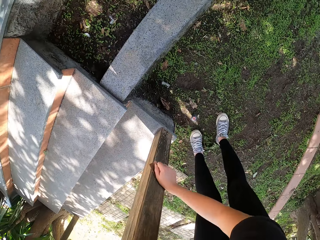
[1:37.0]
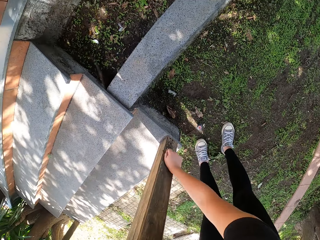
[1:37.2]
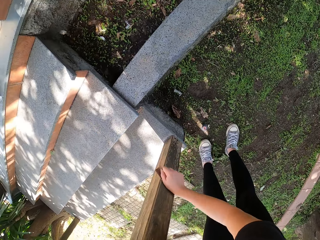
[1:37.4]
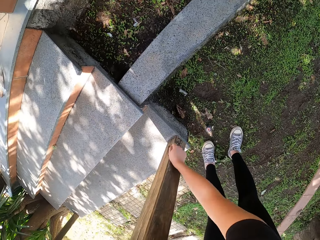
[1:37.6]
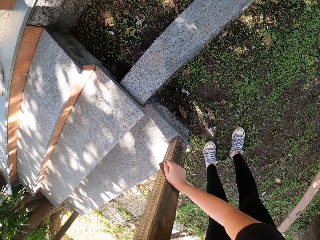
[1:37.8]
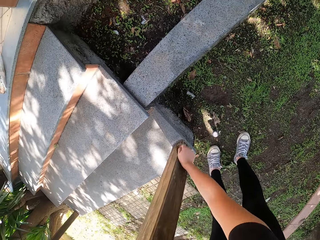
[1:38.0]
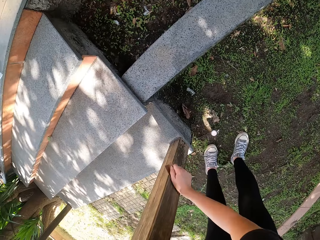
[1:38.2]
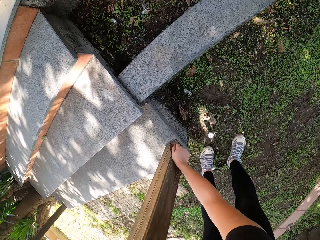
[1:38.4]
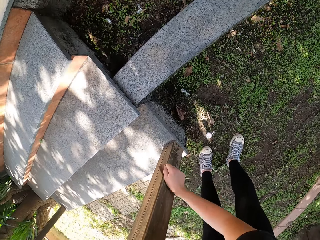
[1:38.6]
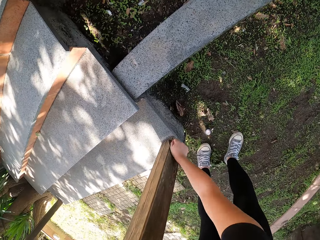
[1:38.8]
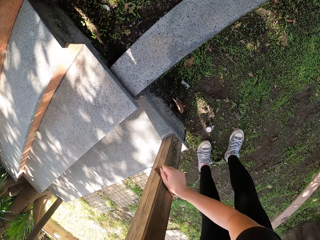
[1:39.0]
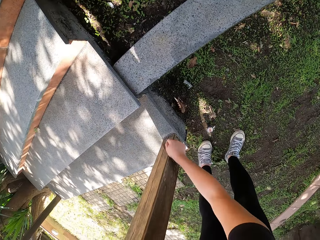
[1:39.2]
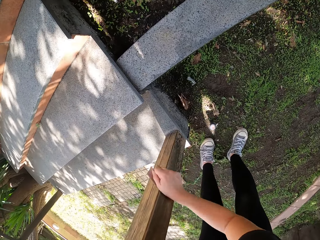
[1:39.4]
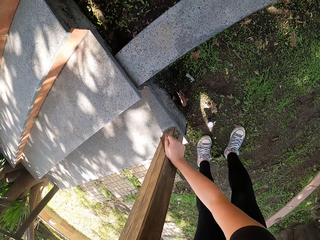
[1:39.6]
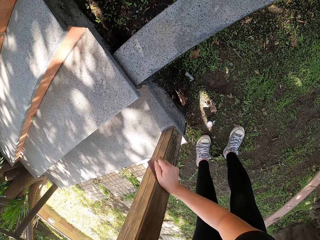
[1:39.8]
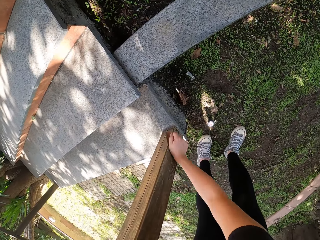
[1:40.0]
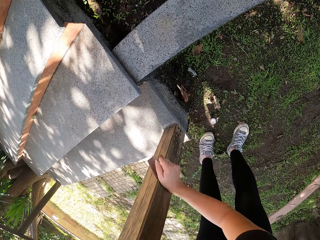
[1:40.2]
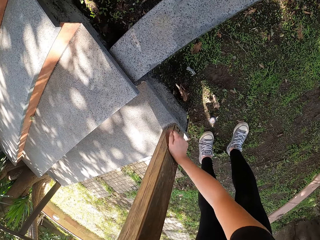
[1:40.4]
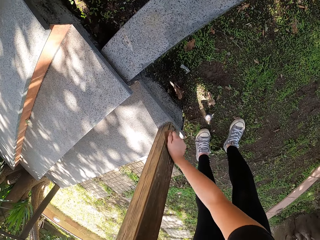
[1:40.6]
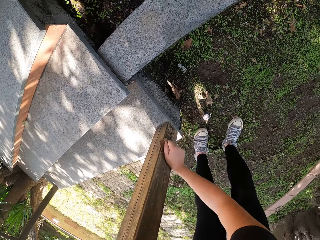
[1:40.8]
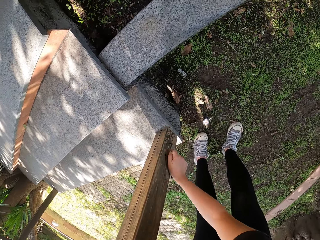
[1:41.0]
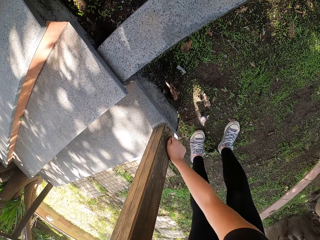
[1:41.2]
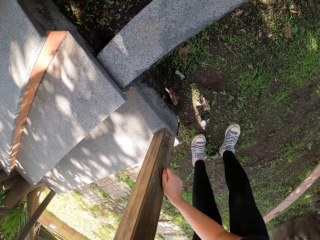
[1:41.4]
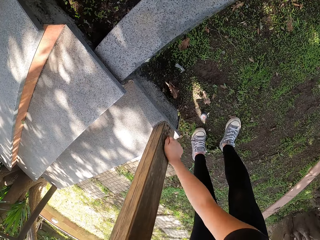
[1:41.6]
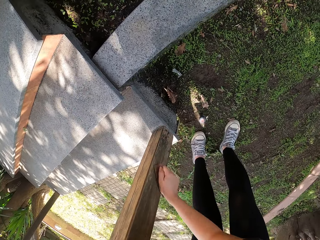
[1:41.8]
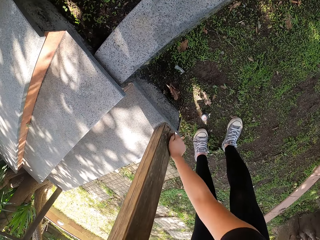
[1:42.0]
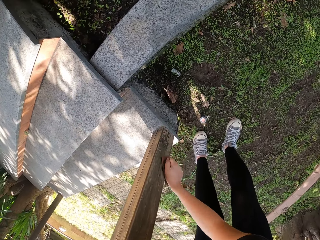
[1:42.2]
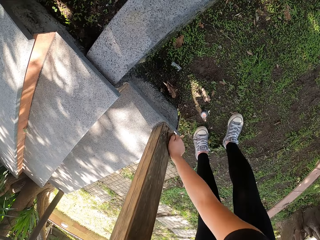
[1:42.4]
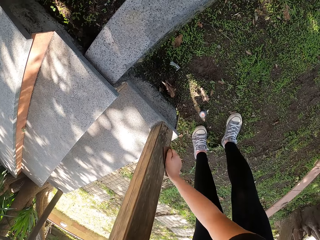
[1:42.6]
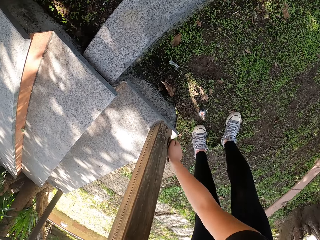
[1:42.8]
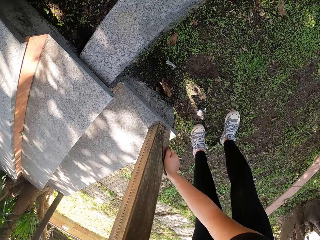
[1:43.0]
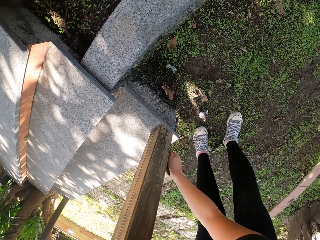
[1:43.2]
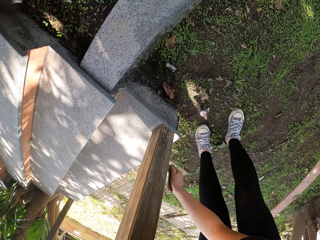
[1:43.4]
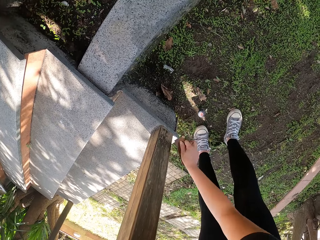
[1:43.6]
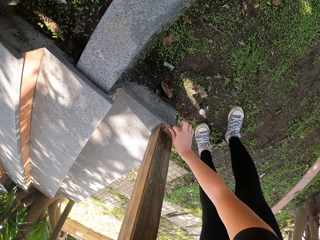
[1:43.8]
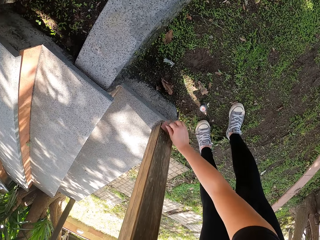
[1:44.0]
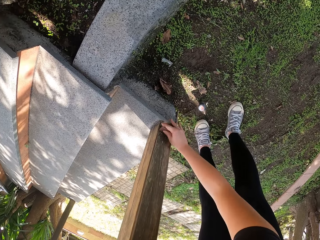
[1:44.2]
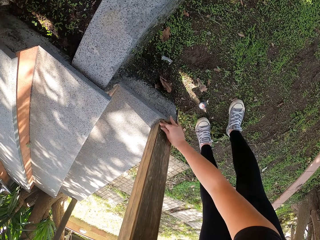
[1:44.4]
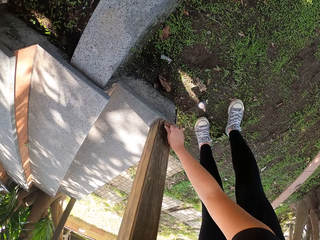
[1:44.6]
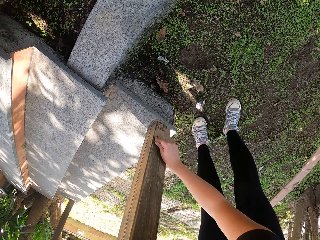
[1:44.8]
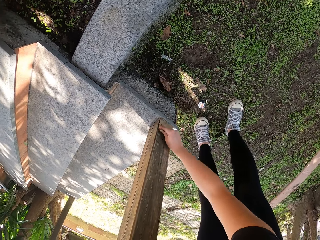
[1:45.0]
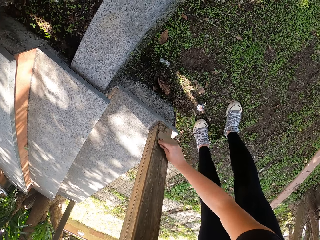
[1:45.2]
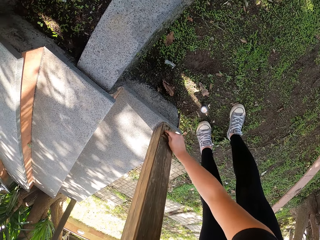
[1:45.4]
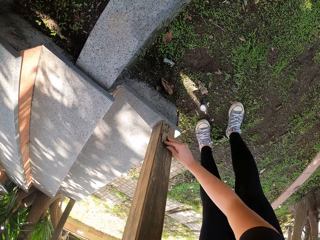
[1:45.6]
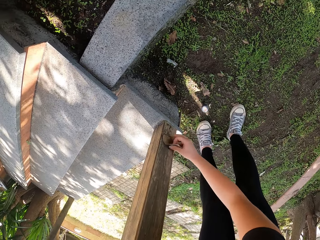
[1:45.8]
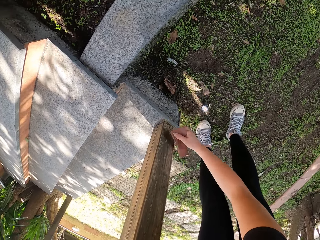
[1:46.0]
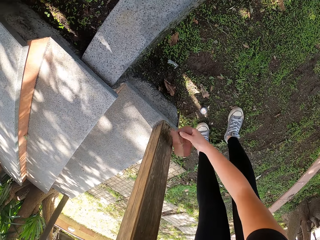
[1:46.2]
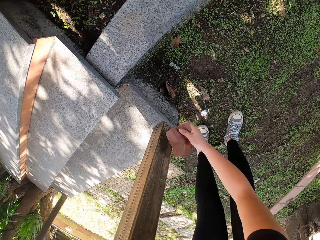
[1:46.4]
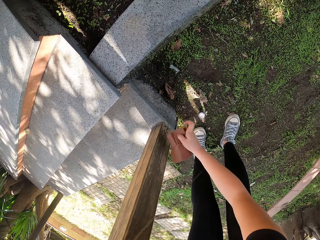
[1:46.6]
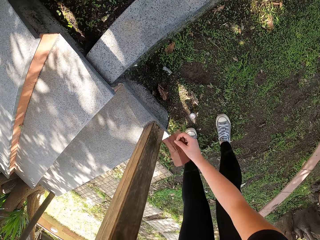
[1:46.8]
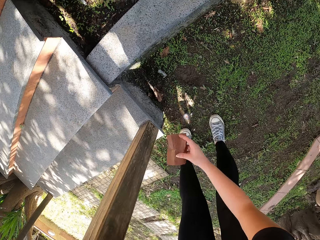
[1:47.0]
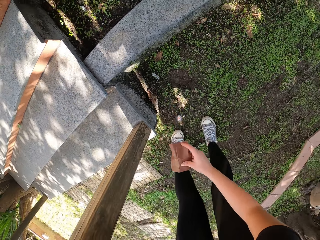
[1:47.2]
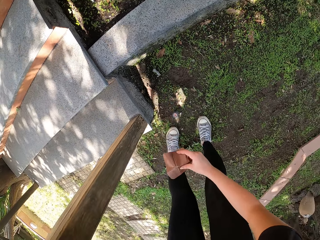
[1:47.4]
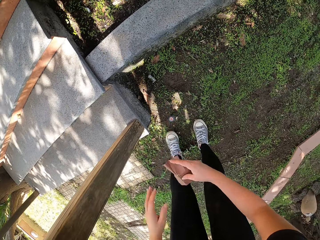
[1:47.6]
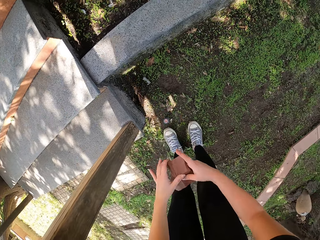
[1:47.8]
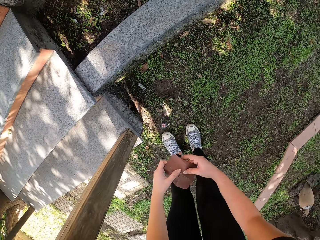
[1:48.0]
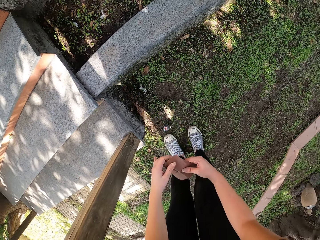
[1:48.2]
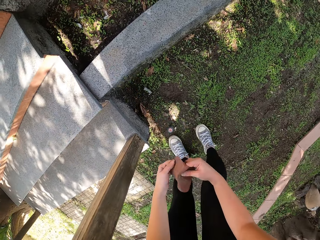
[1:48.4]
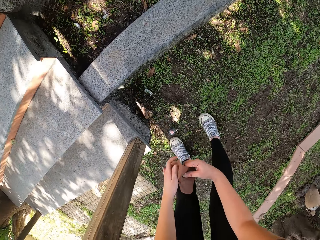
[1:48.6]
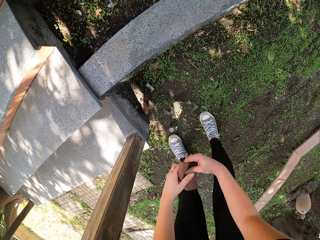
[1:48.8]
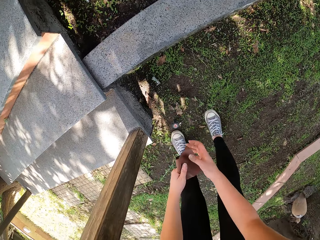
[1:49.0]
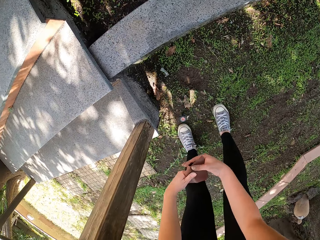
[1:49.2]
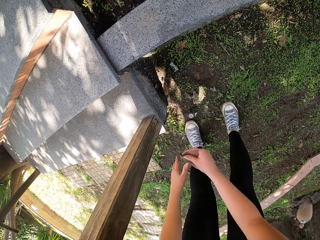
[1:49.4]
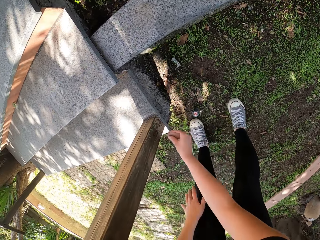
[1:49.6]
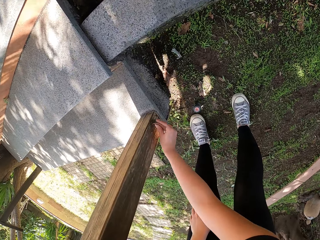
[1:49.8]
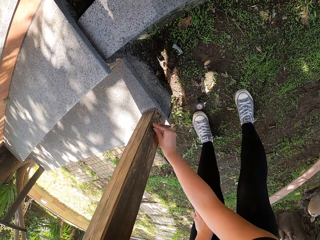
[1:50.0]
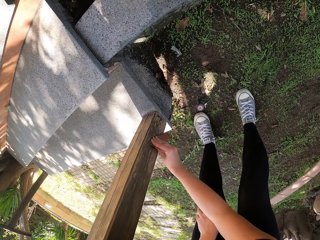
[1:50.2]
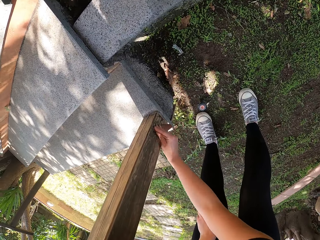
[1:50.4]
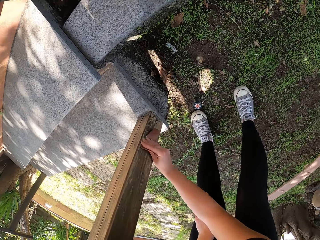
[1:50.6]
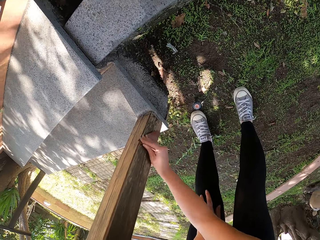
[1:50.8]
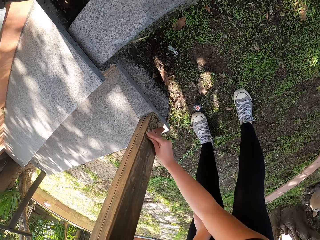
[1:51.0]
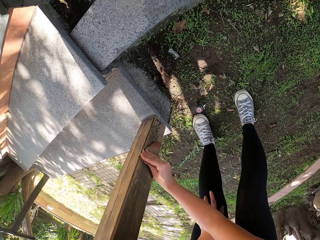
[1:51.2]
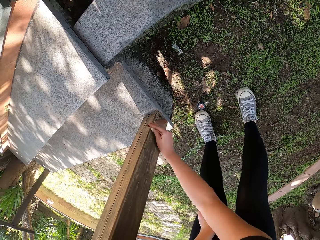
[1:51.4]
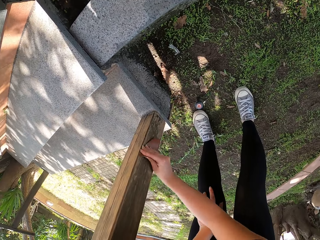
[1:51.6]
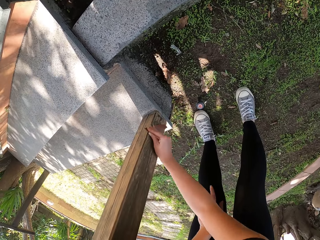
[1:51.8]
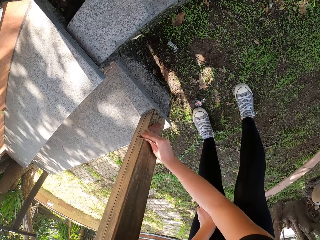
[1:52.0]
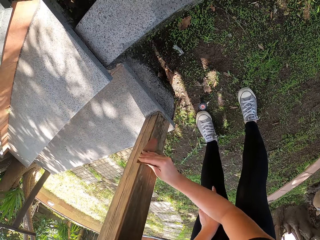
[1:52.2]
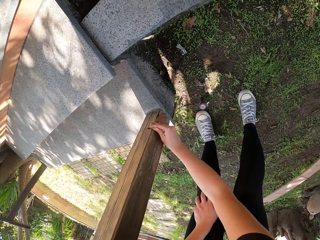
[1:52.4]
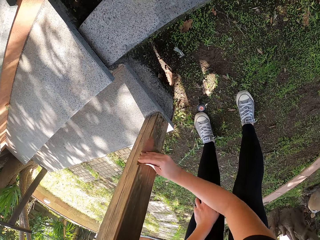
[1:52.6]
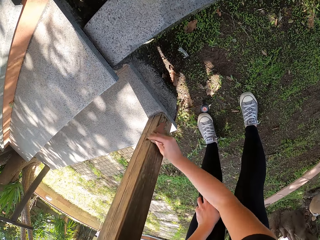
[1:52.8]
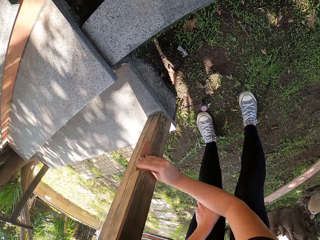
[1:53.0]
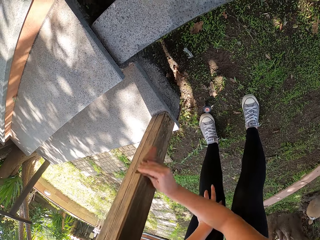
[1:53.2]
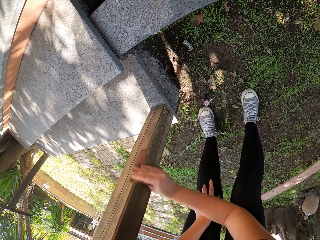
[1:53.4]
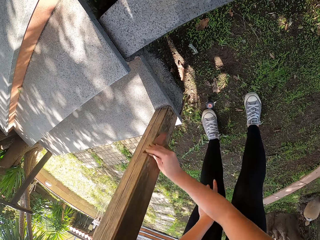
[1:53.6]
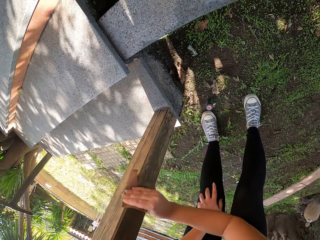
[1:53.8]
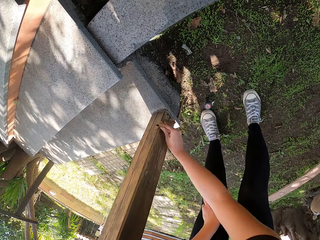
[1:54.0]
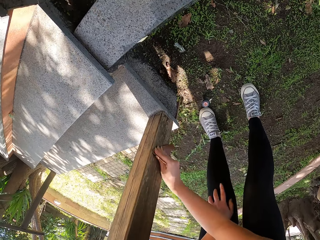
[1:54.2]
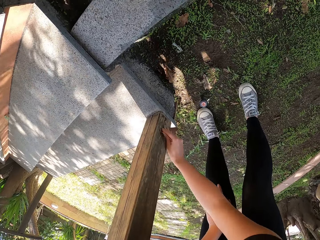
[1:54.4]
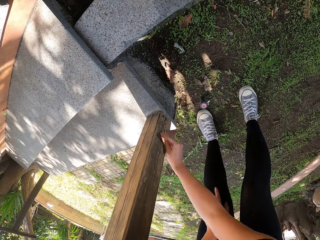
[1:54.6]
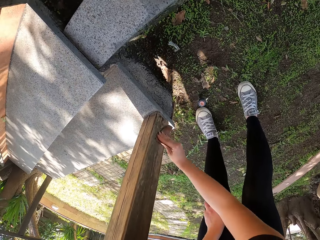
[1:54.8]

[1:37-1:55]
The camera wearer stops scrubbing the wood and adjusts handling of the sandpaper. They scrub the wood. They stop scrubbing the wood and adjust handling of the sandpaper. They fold the sandpaper. They scrub the wood.

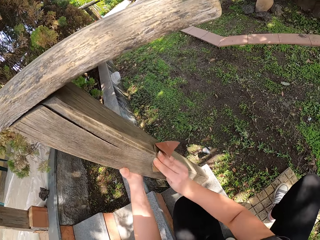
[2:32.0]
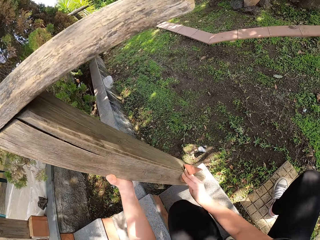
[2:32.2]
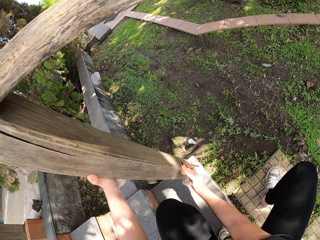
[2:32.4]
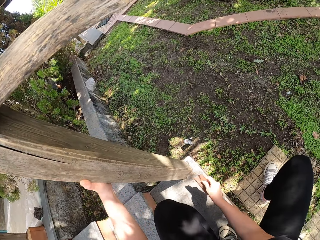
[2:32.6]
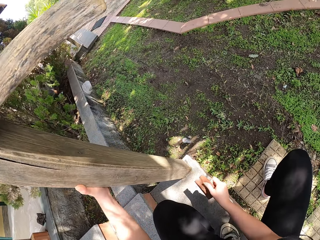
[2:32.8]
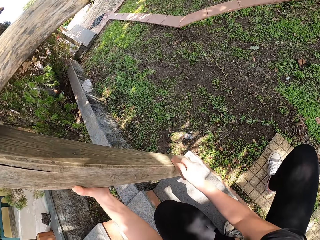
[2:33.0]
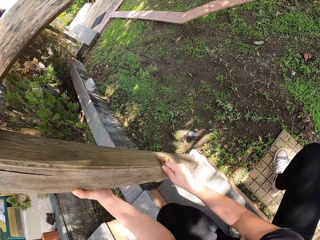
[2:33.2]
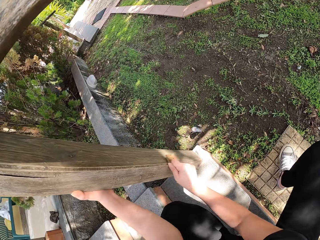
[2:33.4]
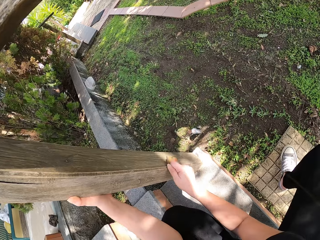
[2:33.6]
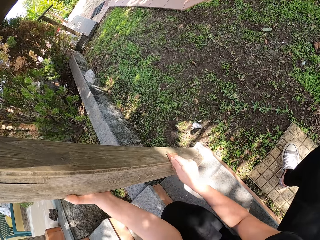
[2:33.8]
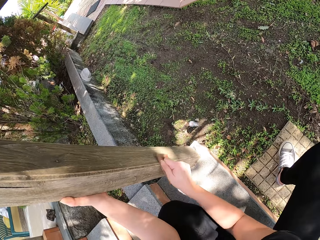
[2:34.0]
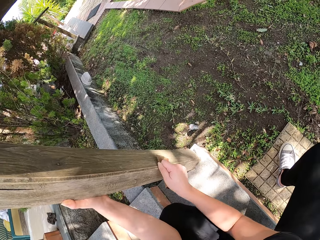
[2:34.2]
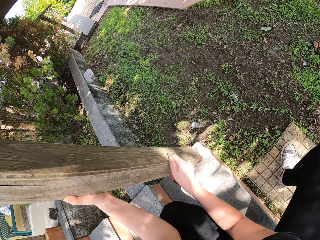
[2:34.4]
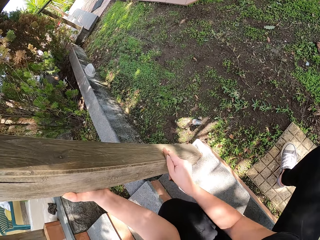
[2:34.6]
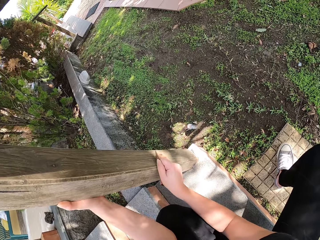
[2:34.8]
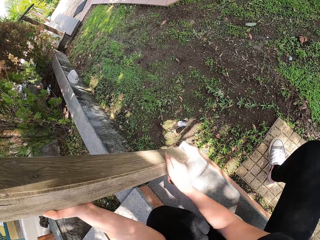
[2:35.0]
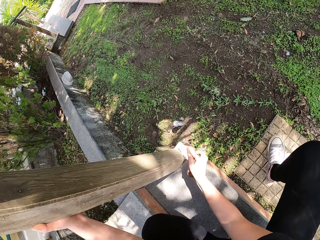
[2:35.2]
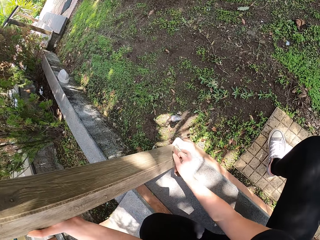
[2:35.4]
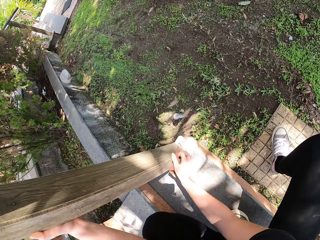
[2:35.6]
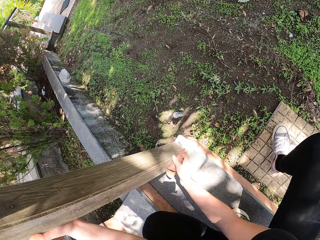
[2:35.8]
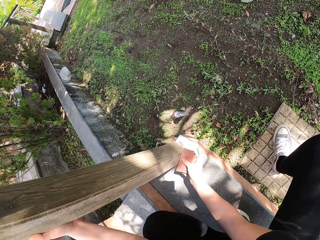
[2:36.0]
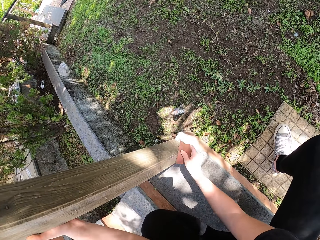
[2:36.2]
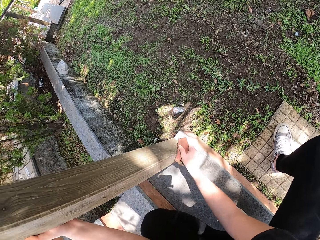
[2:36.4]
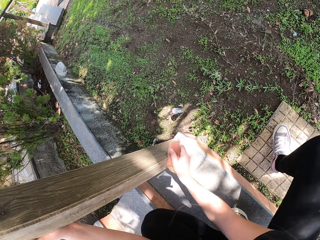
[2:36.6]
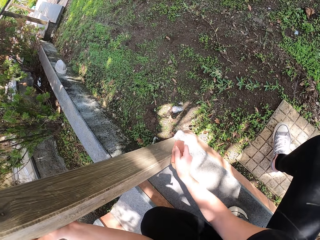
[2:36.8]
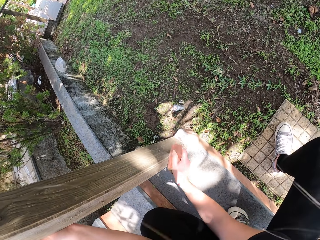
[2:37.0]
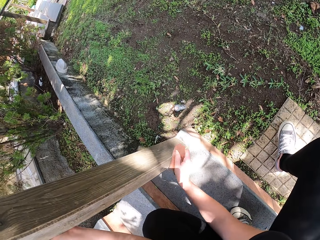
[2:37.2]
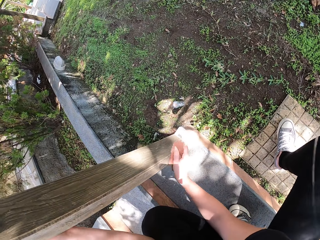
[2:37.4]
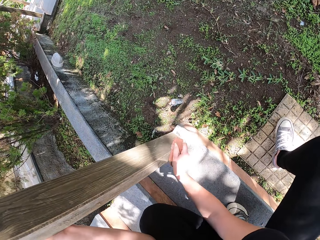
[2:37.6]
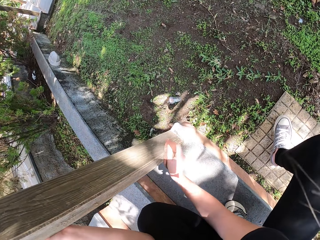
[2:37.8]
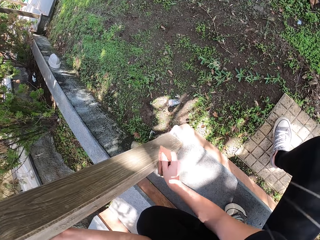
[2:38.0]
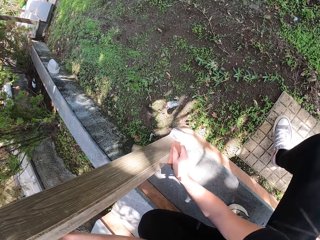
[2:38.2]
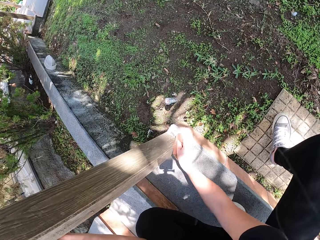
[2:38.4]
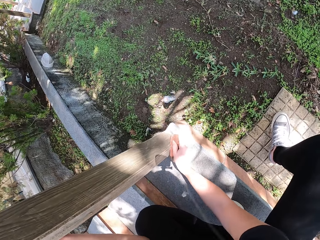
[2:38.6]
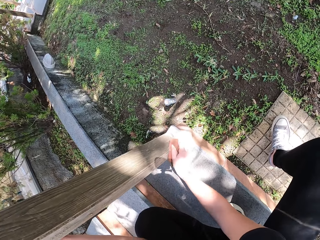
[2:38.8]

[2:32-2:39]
The camera wearer stops scrubbing the wood. They scrub the wood. They stop scrubbing the wood and adjust handling of the sandpaper. They scrub the wood.
